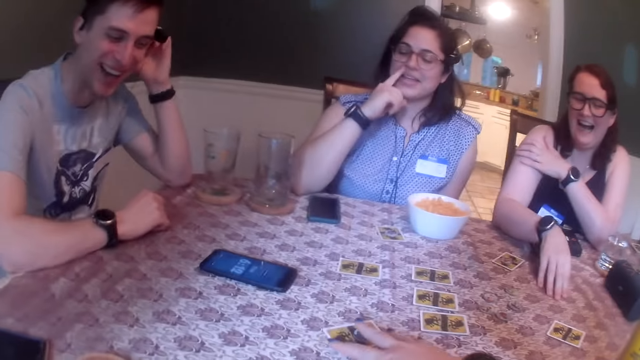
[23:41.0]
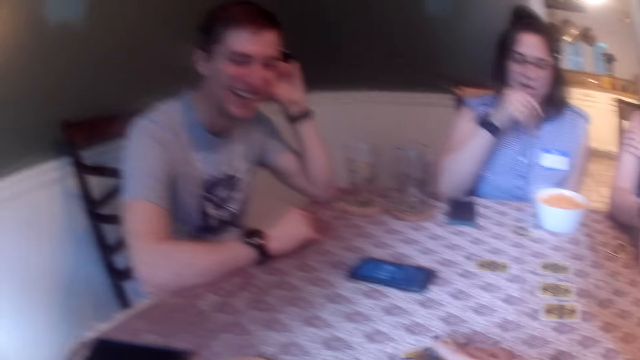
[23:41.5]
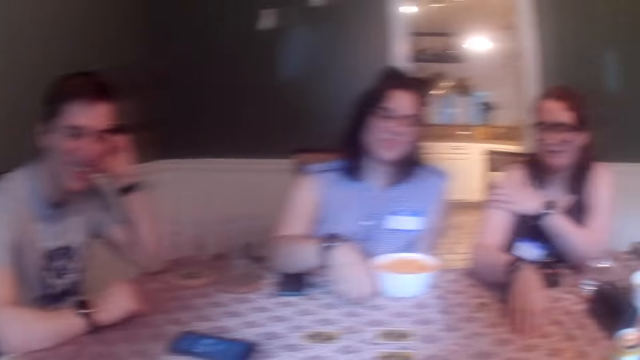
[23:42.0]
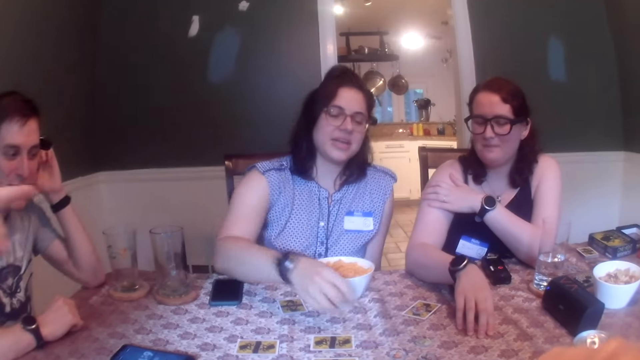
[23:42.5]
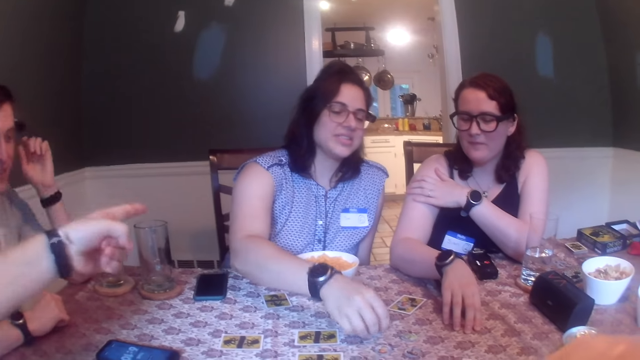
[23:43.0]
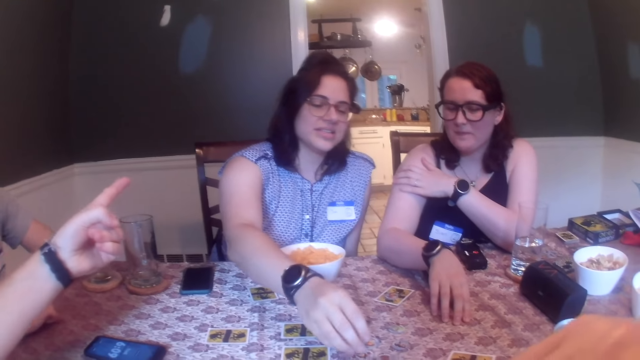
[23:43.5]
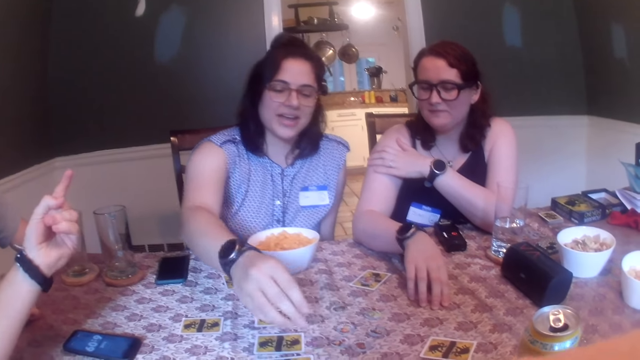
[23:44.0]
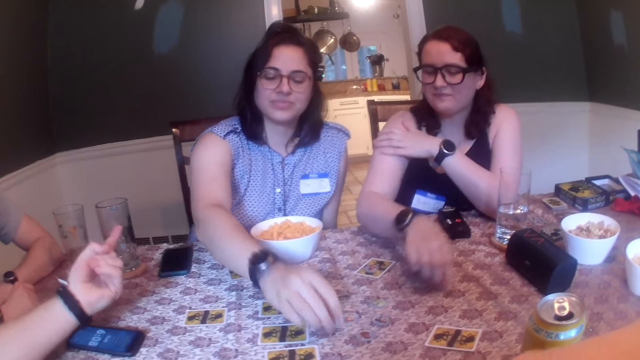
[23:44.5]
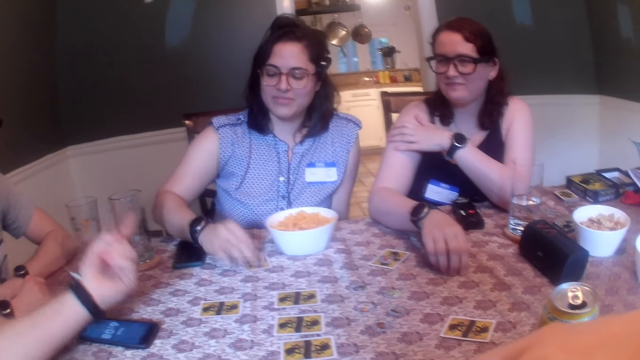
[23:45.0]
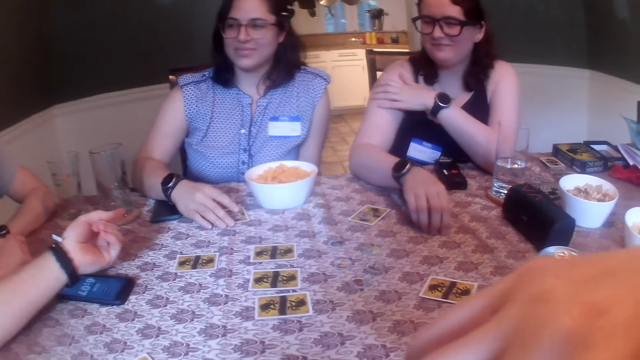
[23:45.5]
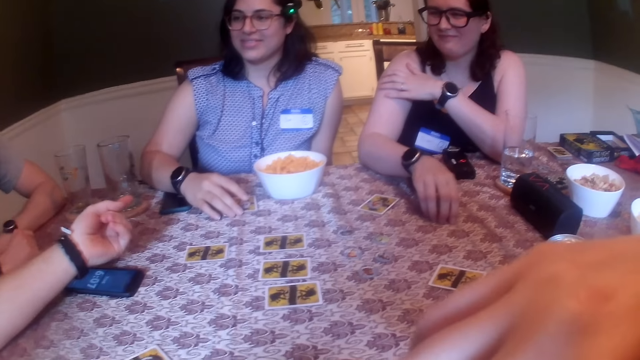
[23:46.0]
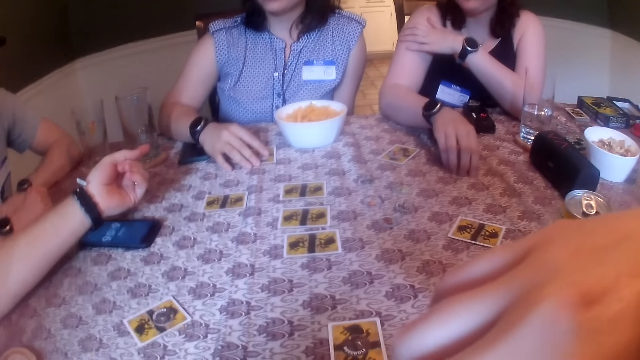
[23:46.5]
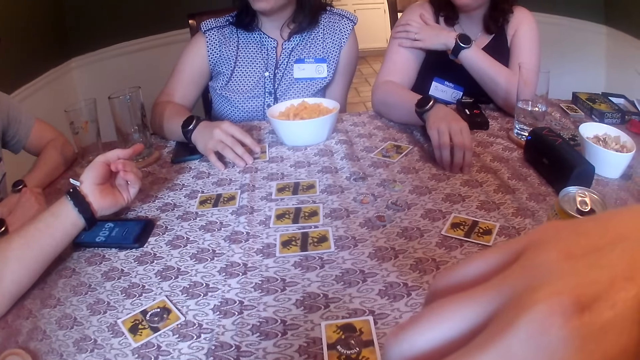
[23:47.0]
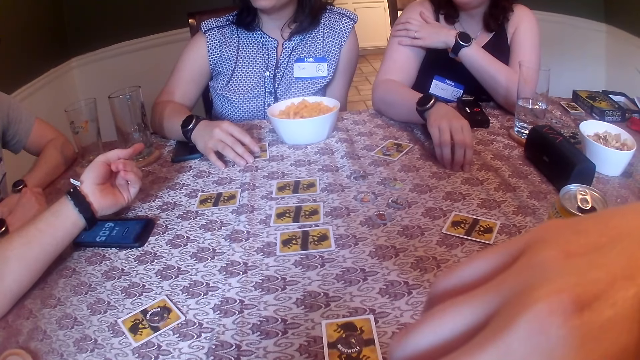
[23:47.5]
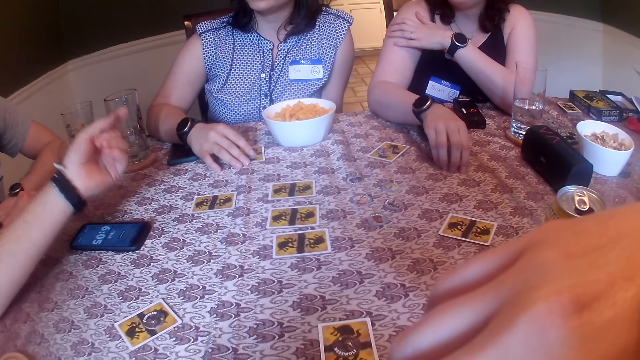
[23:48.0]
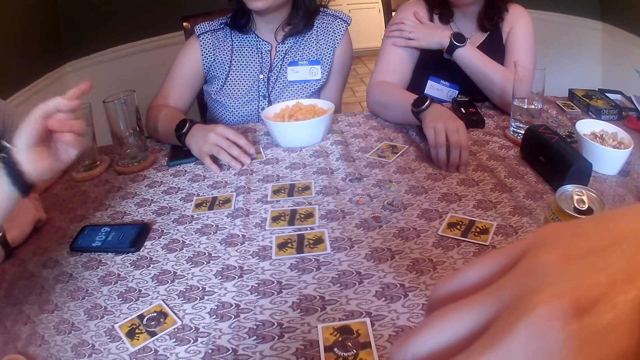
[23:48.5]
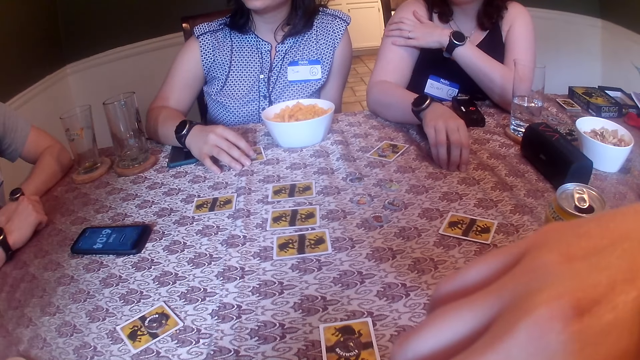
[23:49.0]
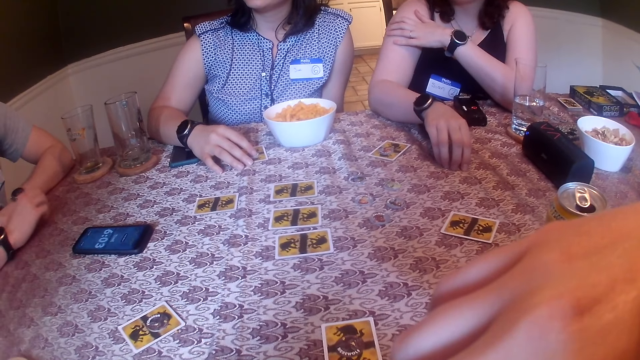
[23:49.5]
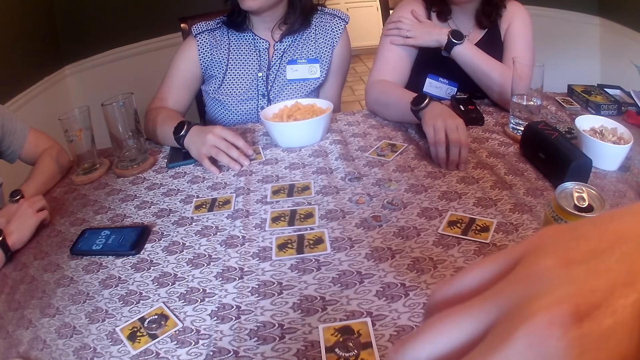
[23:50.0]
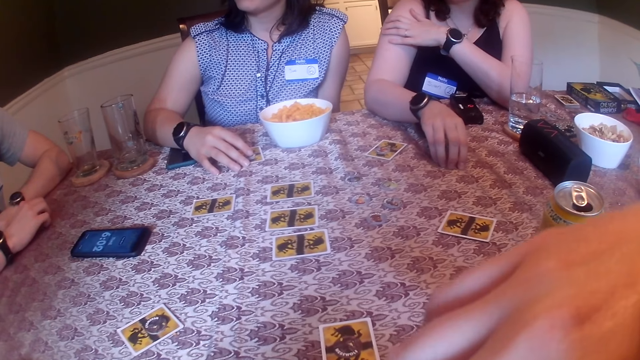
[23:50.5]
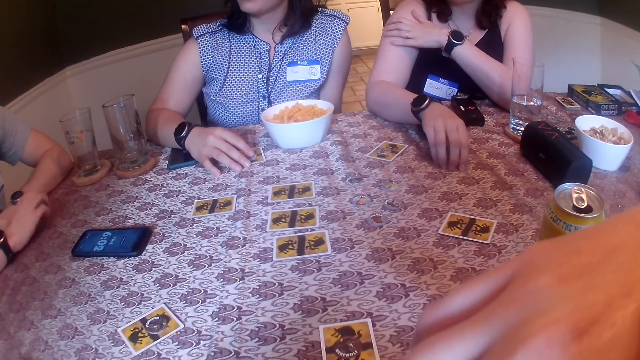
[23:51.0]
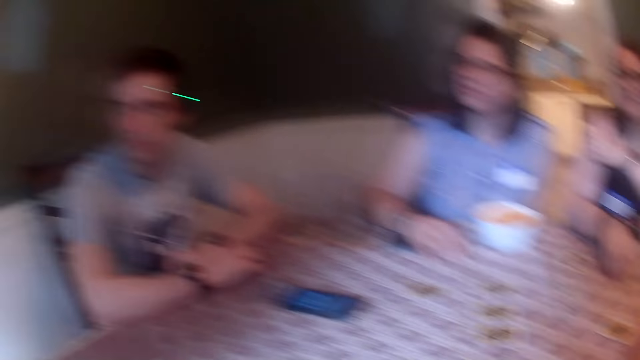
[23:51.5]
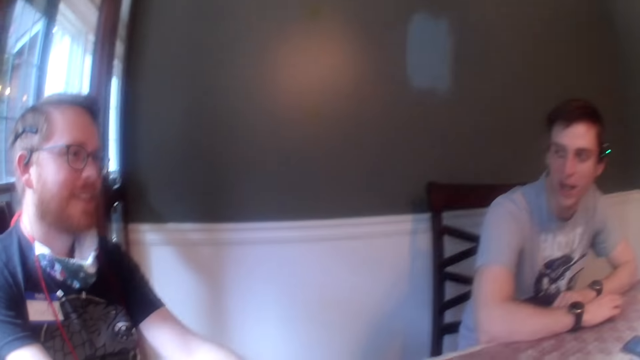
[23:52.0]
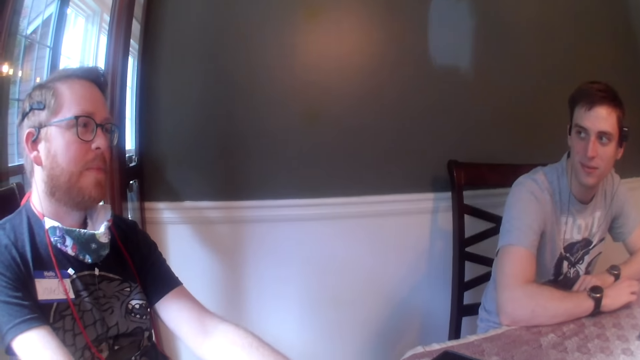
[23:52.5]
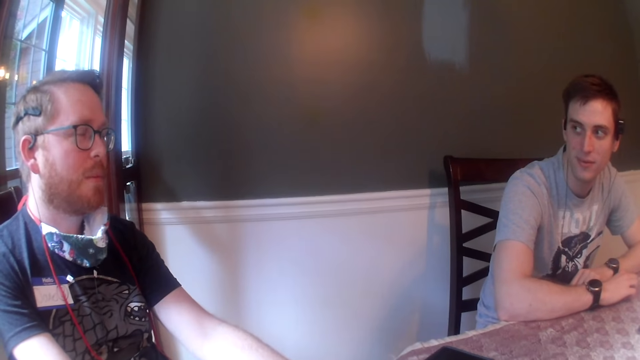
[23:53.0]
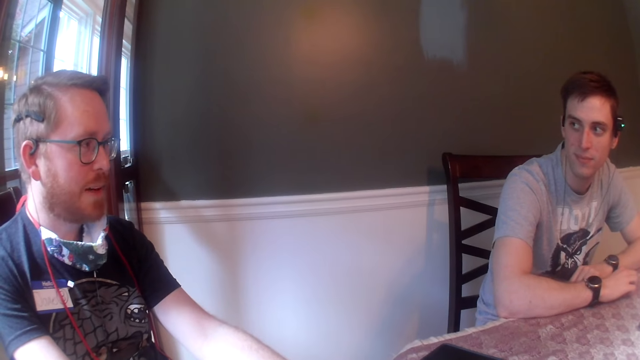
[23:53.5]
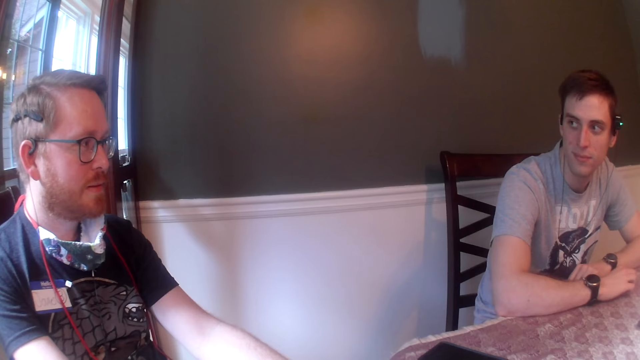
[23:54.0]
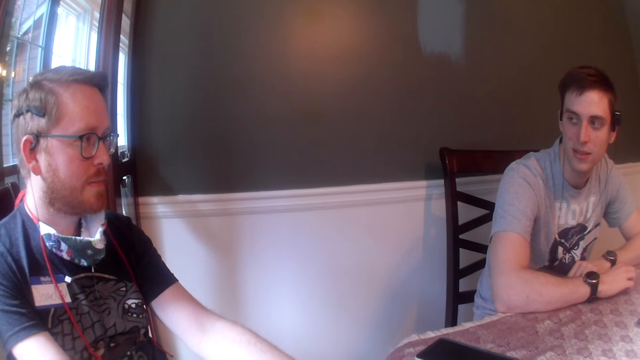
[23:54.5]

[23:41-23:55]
The camera wearer shifts a card on the table with her right hand. A lady talks with the camera wearer. A woman picks up a poker chip from a card on the table with her right hand. A man points to the woman with his left hand. The woman drops the poker chip on the table with her right hand. The lady plays One Night Werewolf. The woman picks up a poker chip from the table with her right hand. The woman drops the poker chip on the card on the table, places her right hand on the card on the table, picks up the card on the table with her right hand and drops the card on the table with her right hand. The lady talks with a man. The man talks with the lady.

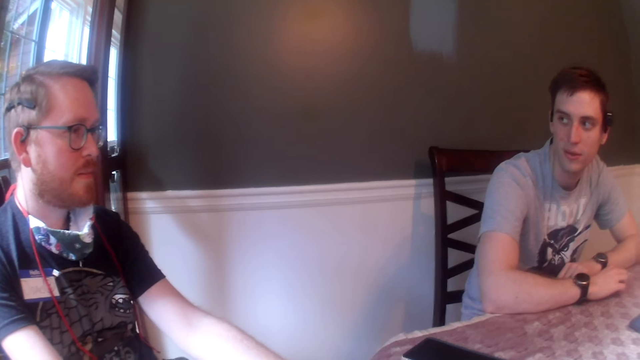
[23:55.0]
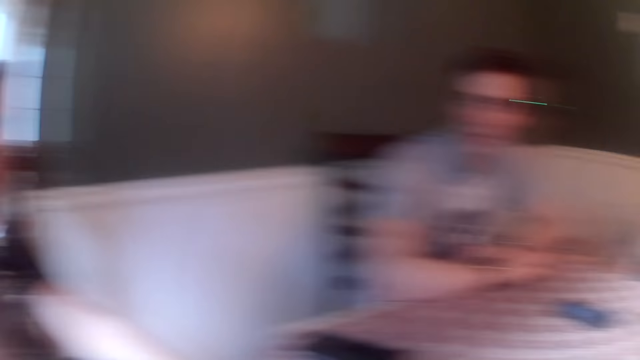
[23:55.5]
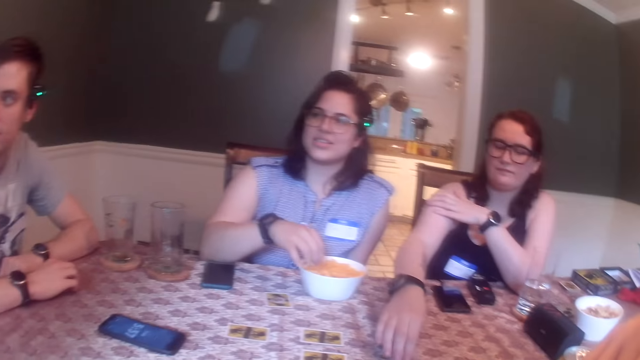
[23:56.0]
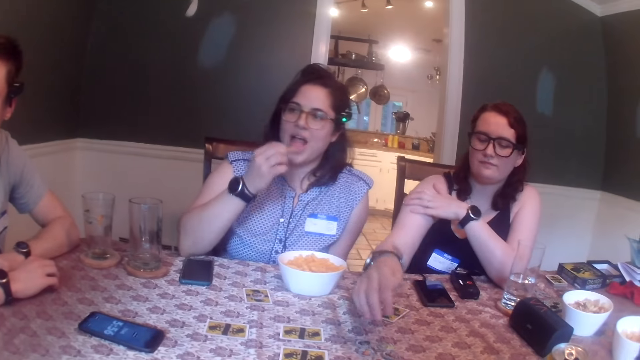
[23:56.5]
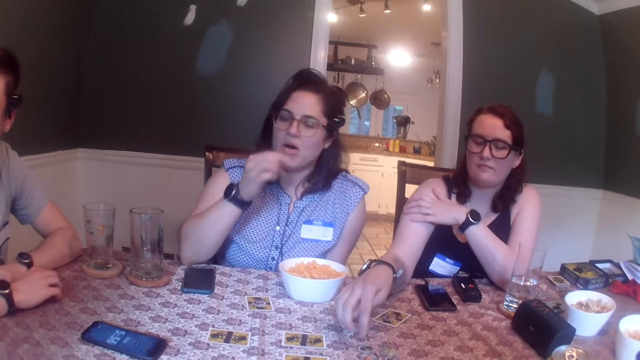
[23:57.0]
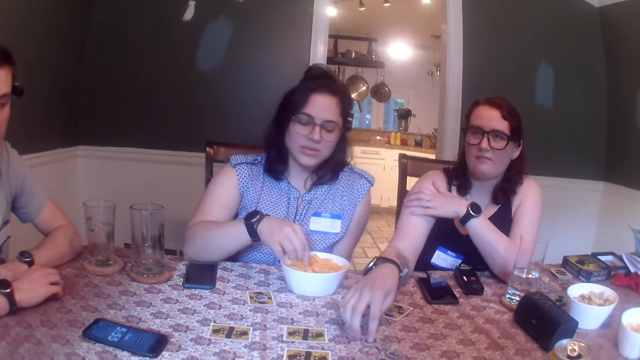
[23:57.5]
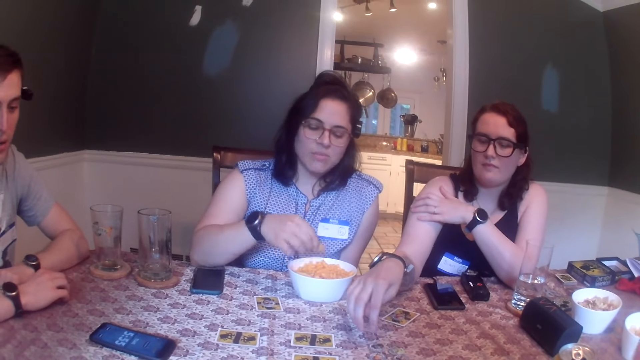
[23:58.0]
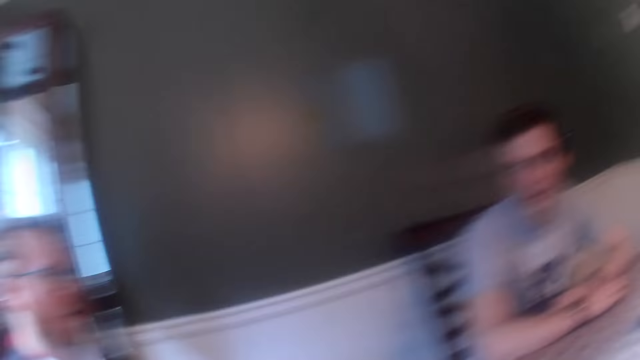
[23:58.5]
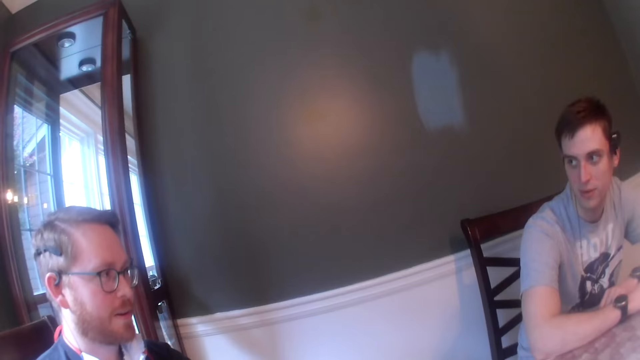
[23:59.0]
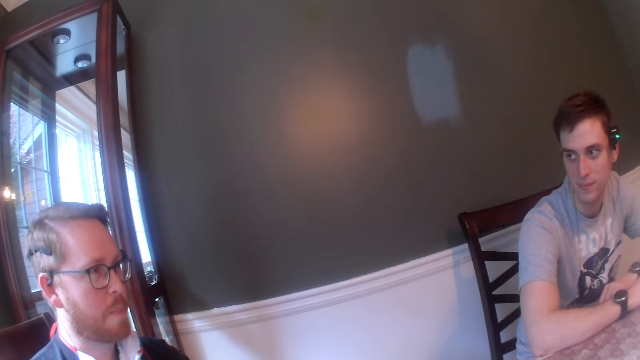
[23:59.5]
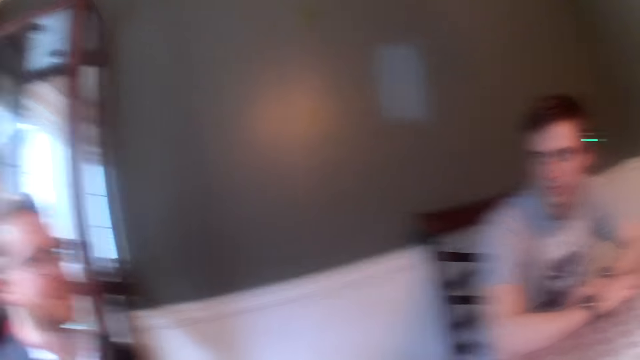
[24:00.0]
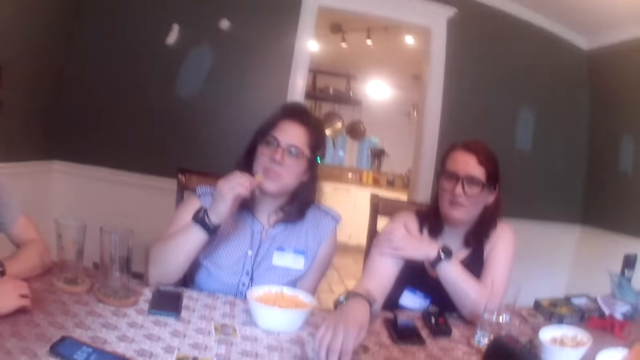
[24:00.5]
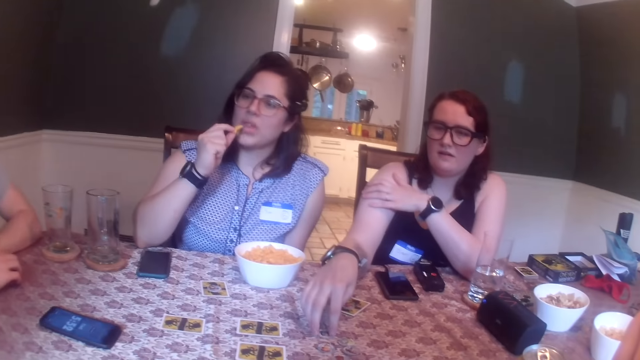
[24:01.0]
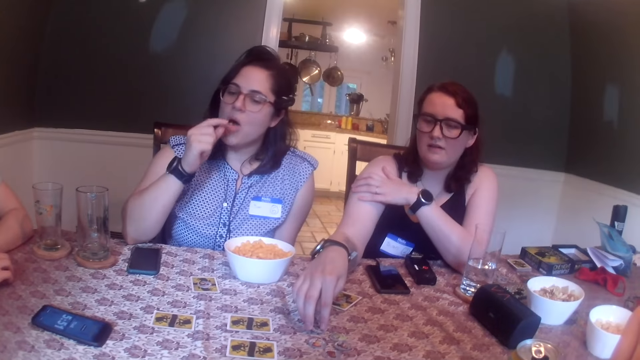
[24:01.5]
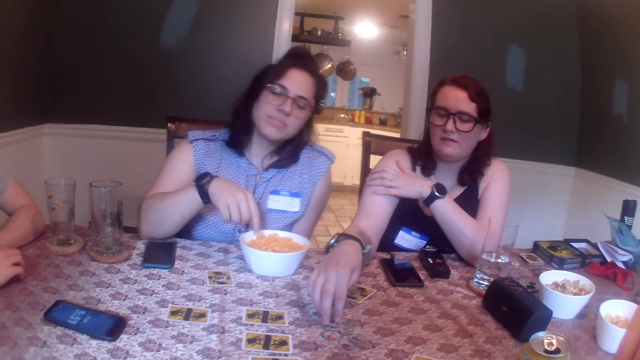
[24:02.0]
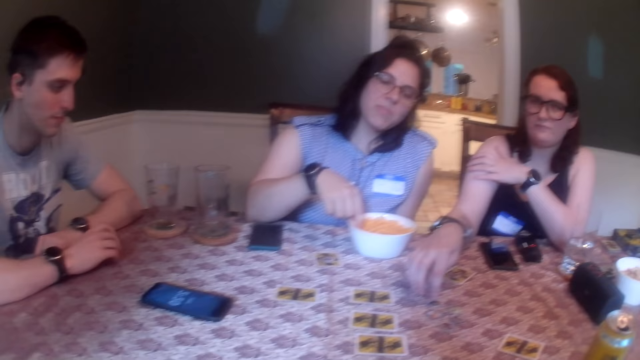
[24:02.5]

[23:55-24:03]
A woman picks up a corn puff from a bowl on the table with her right hand. The woman puts the corn puff in her mouth with her right hand. The woman shifts a poker chip on the table with her right hand. A lady eats something. The woman picks up a corn puff from the bowl on the table with her right hand. A man talks with the lady. Another woman toys with the poker chip on the table with her right hand. The first woman puts the corn puff in her mouth with her right hand. The camera wearer looks around the room.
